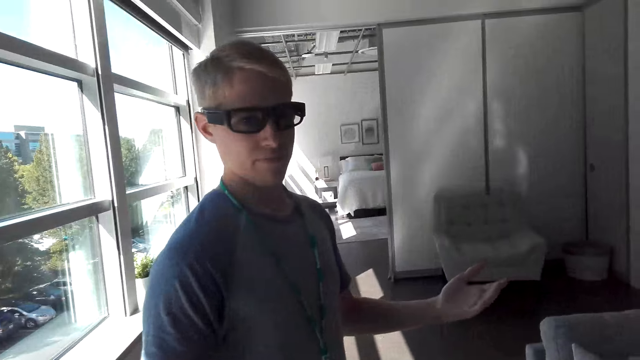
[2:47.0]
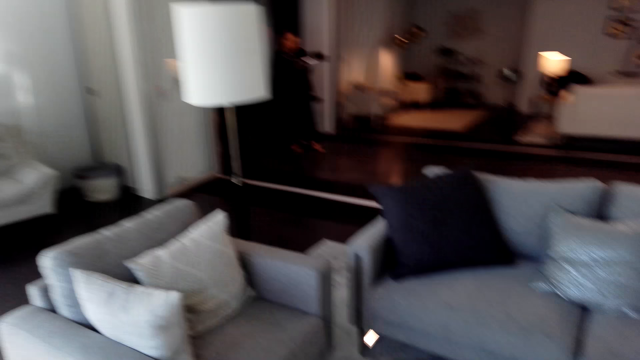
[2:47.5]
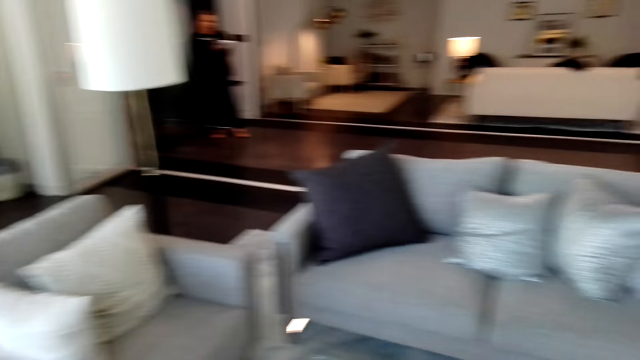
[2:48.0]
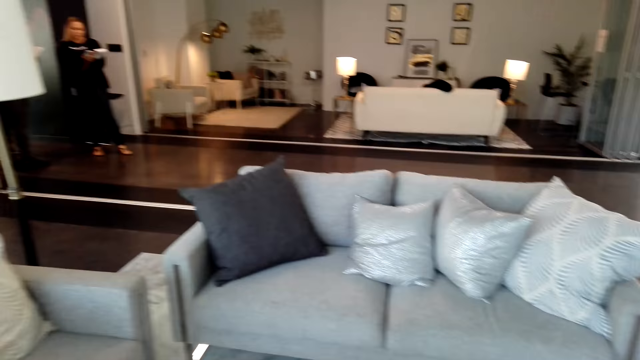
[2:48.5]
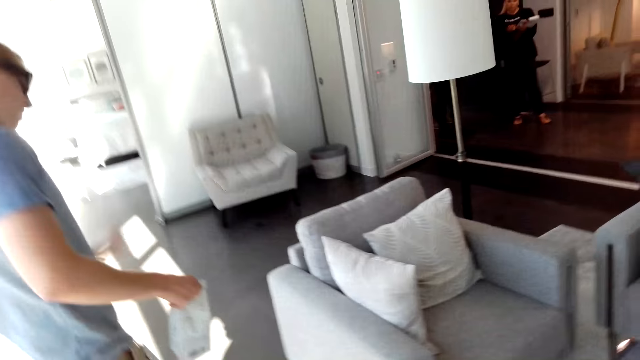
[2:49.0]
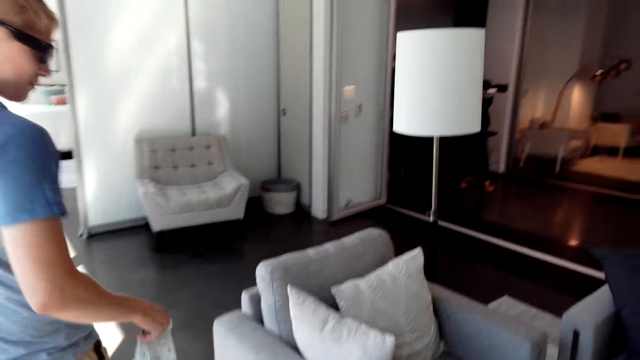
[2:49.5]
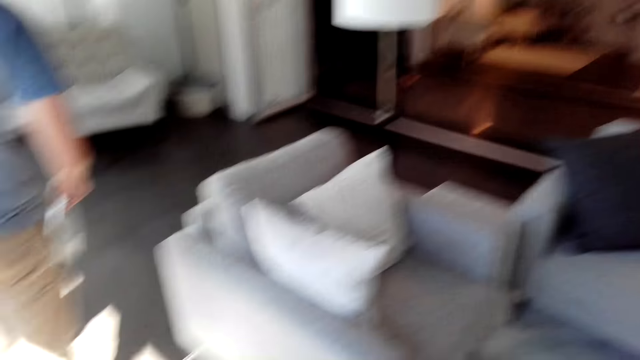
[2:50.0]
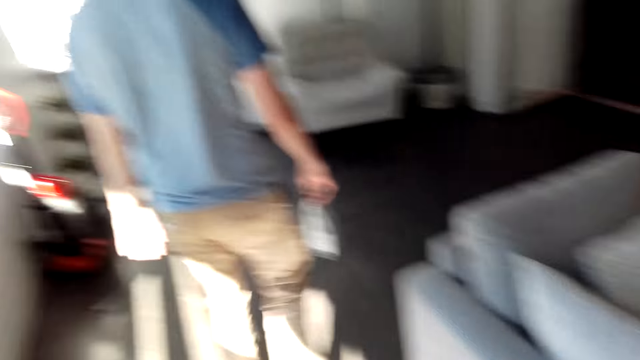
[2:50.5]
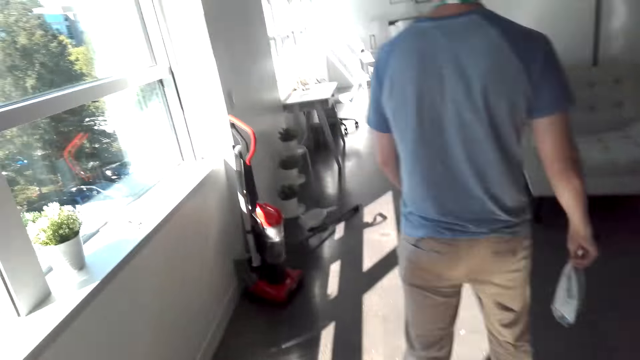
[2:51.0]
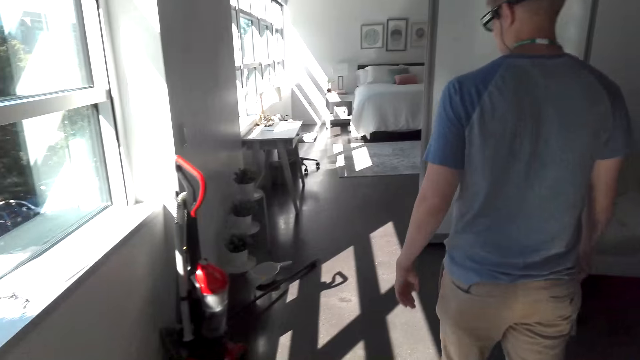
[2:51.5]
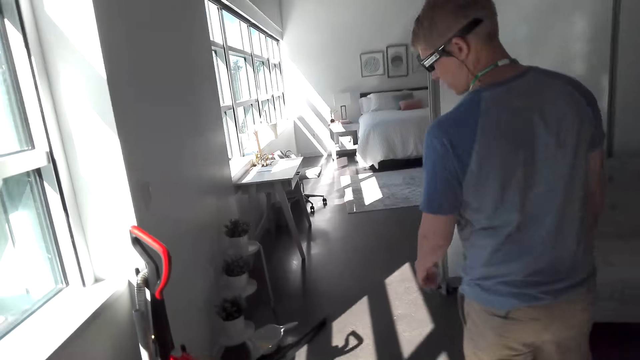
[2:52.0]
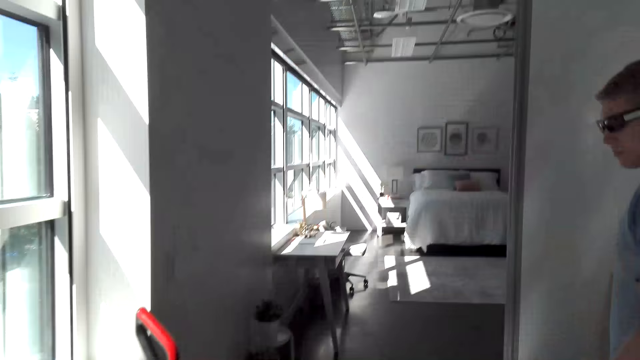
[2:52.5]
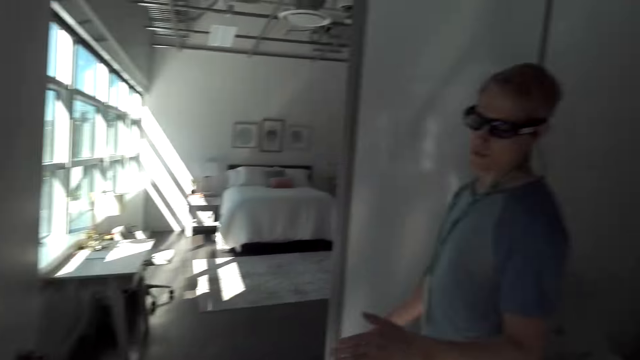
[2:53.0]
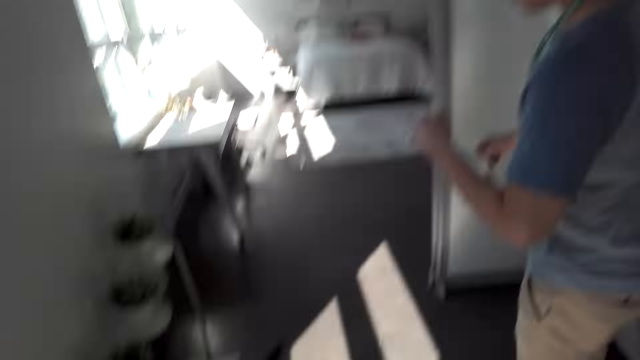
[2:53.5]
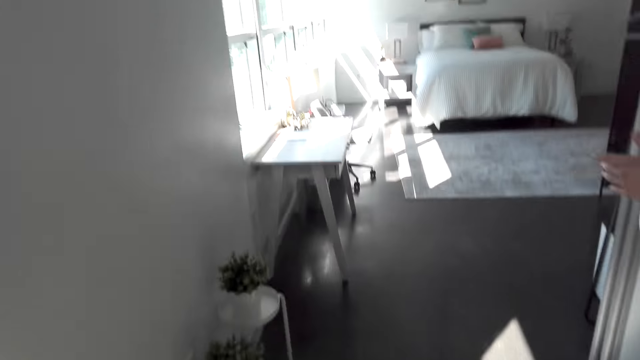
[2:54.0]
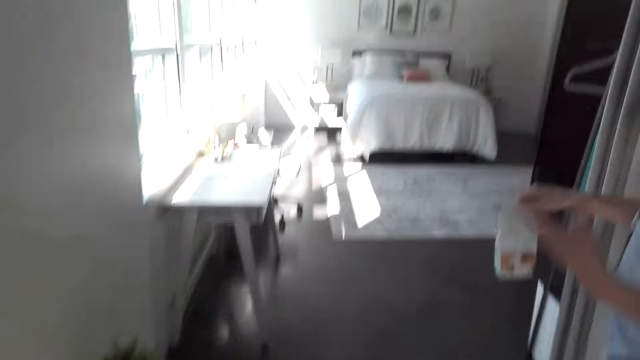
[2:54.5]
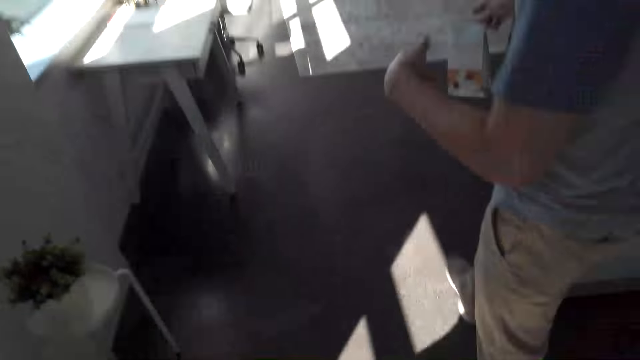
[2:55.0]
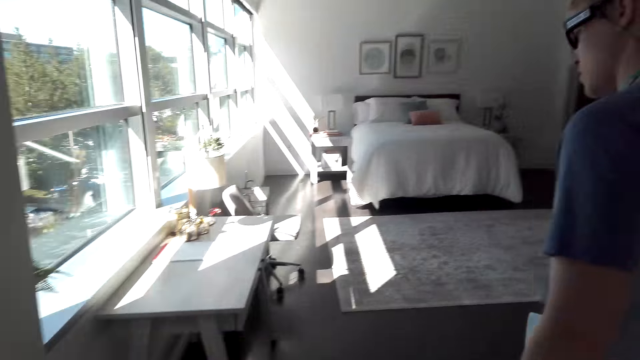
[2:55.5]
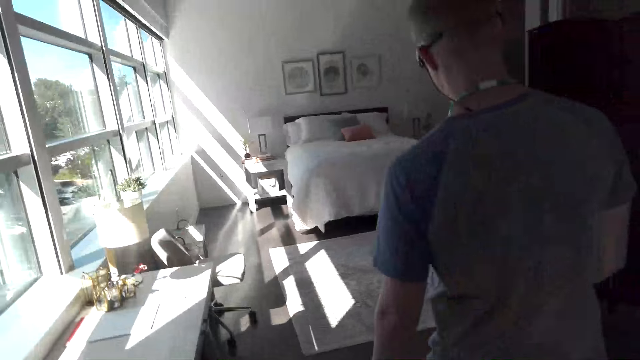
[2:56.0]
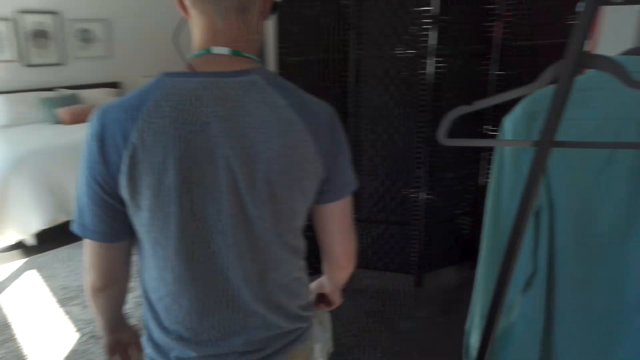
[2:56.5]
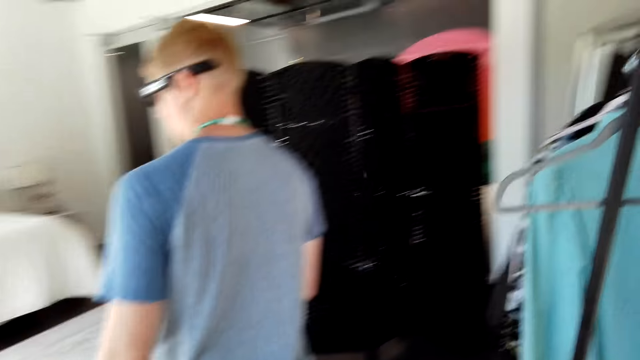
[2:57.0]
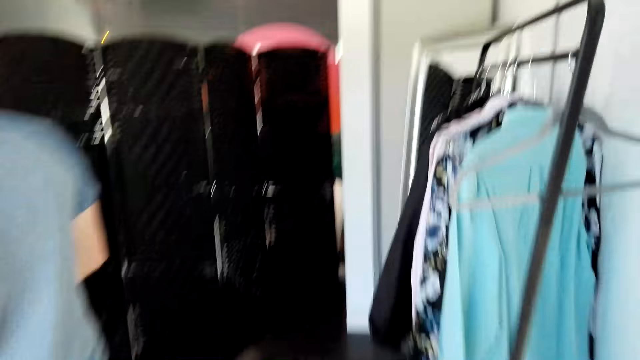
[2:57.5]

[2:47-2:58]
A male converses with the camera wearer. The male walks around the house with the camera wearer.

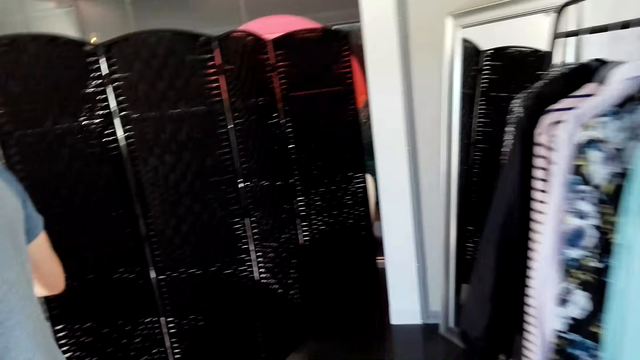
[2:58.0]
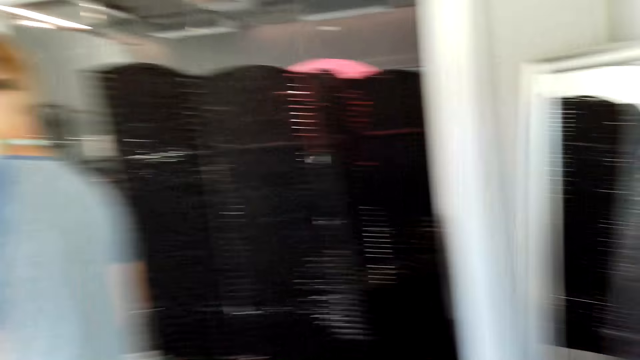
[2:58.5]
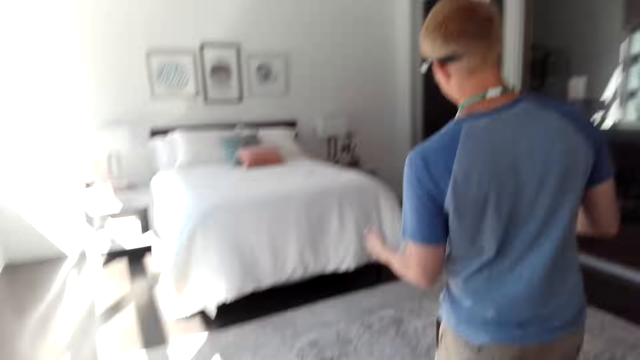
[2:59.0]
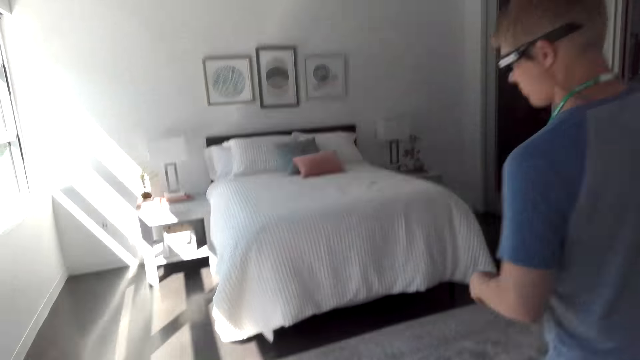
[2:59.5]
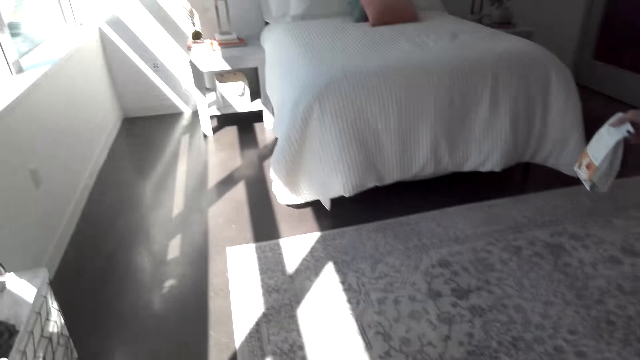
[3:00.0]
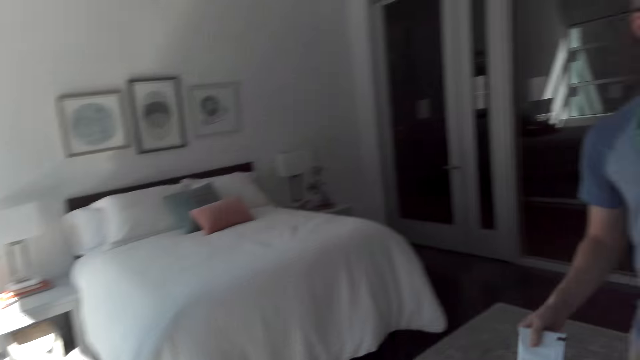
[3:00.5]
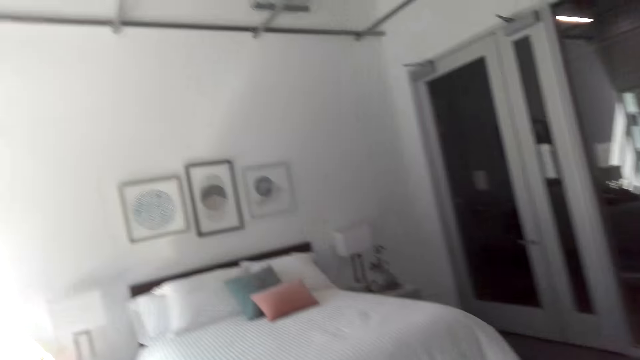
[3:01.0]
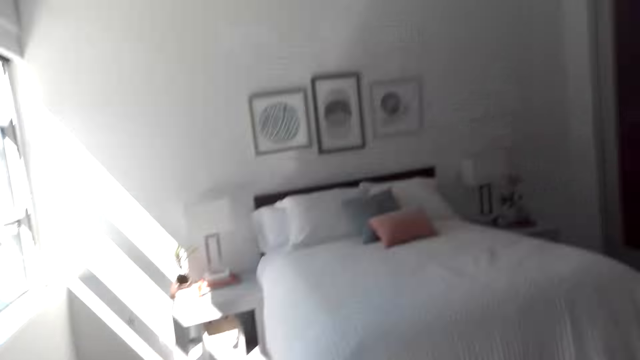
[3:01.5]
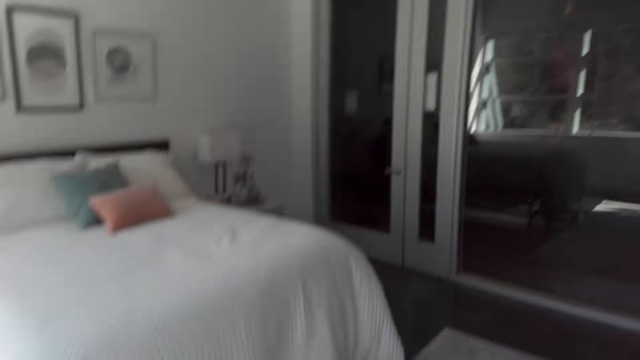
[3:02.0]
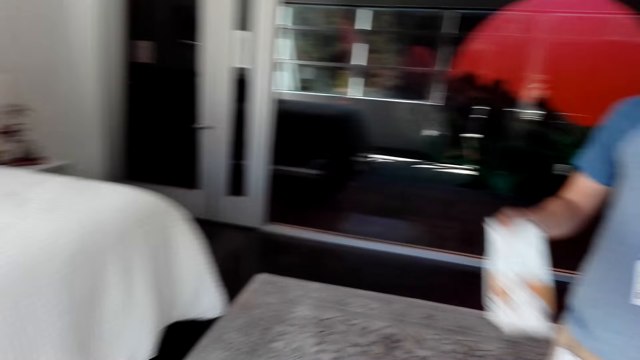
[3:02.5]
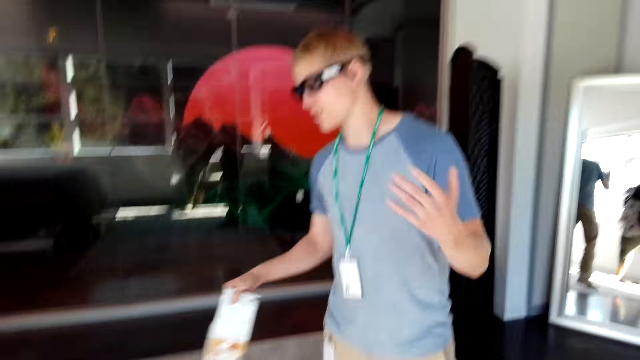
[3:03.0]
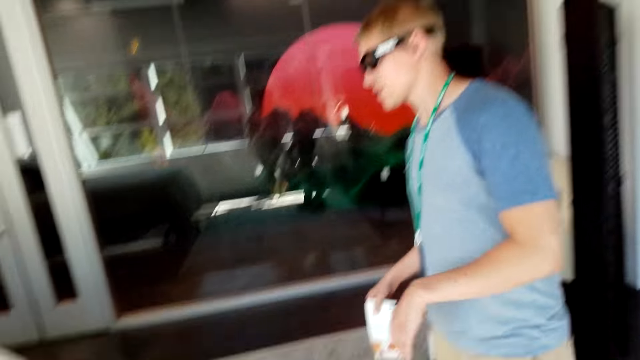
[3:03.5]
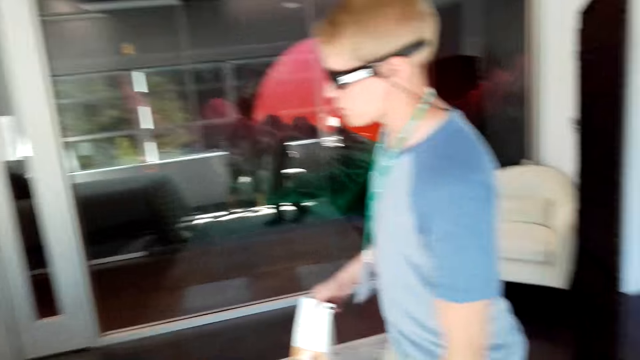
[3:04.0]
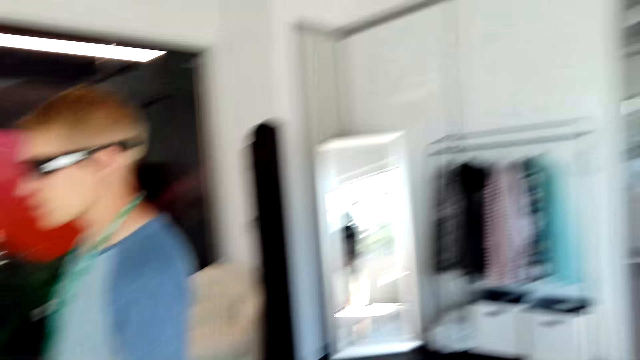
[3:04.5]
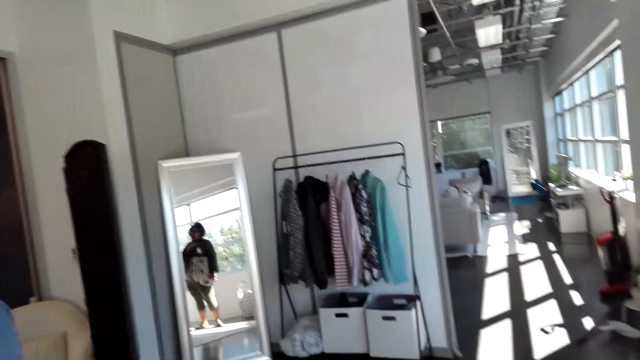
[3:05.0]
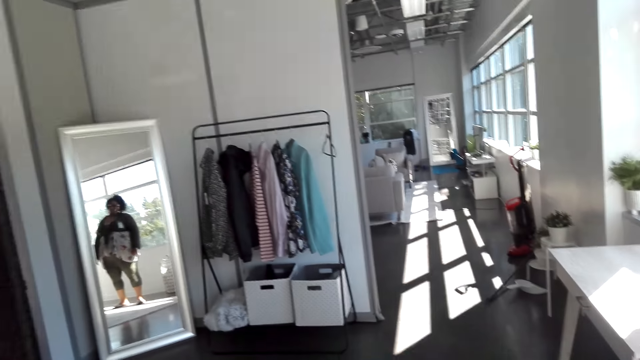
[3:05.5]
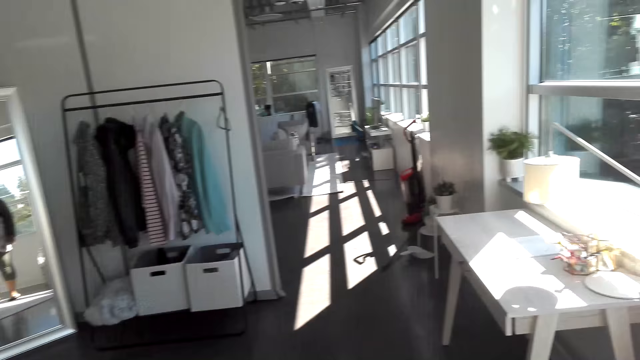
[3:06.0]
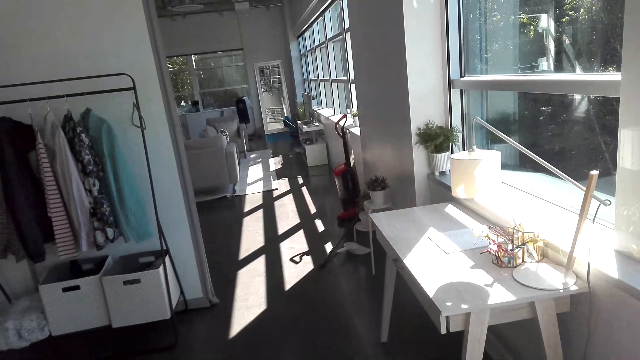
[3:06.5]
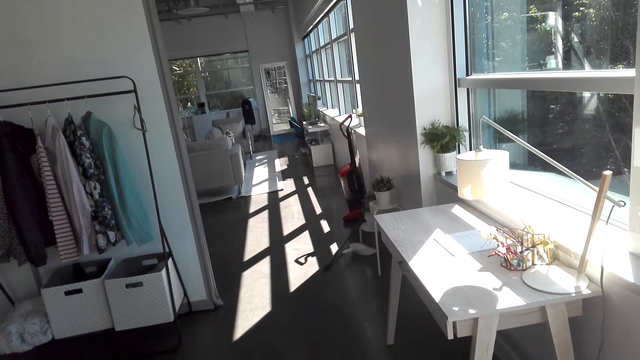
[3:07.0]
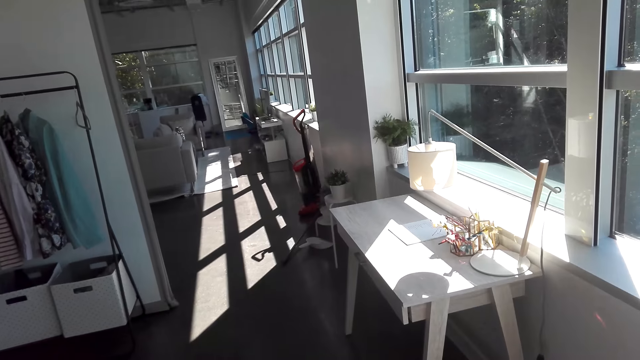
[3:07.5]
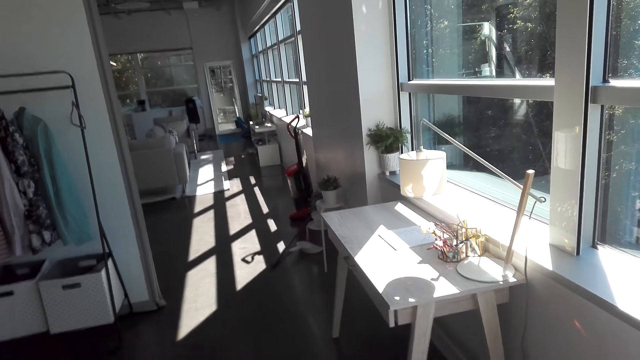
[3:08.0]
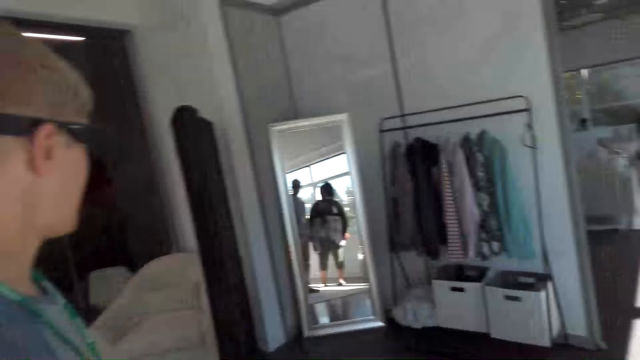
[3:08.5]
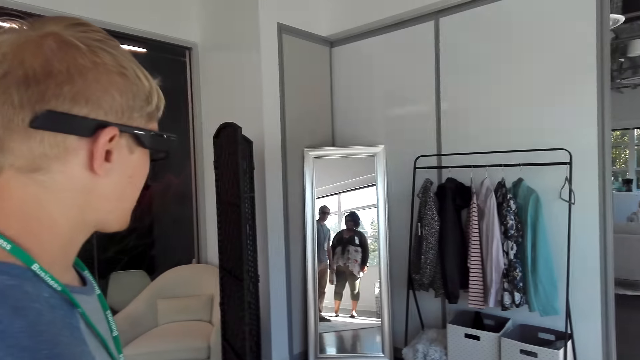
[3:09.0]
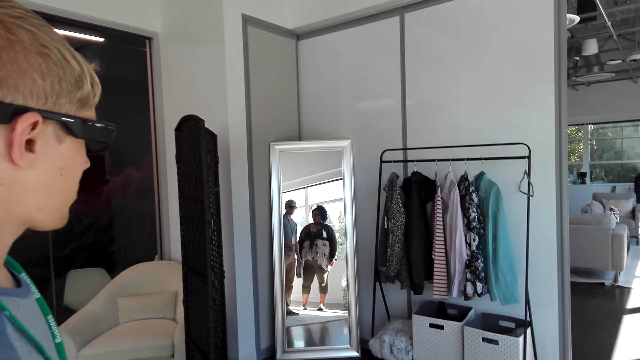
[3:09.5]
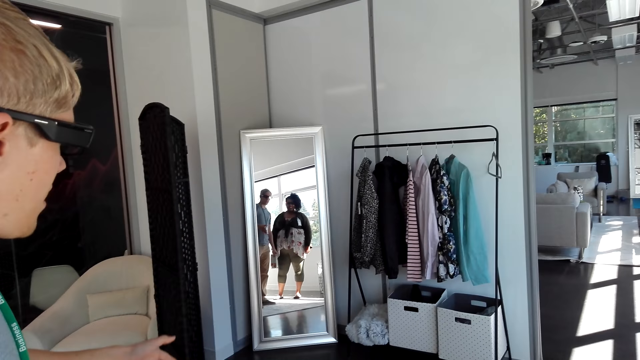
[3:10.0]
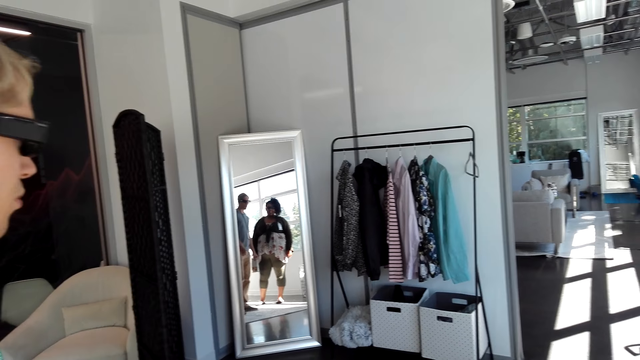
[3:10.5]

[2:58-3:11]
The camera wearer walks in the room with a man. The man does a hand movement and converses with the camera wearer.
